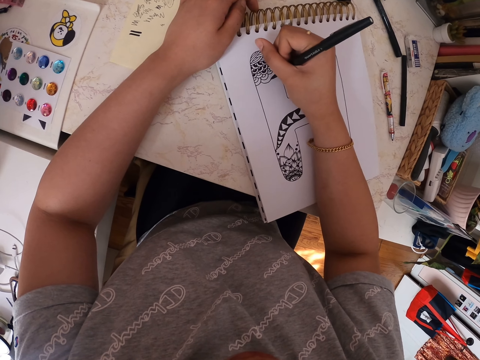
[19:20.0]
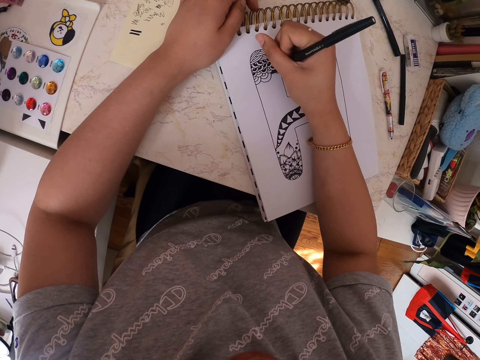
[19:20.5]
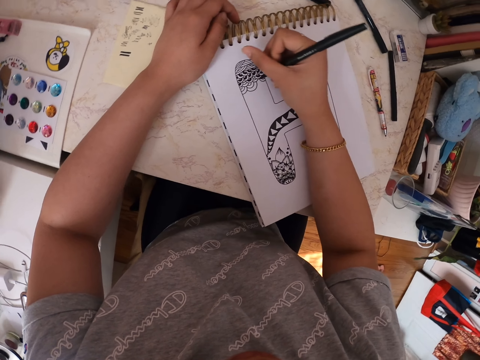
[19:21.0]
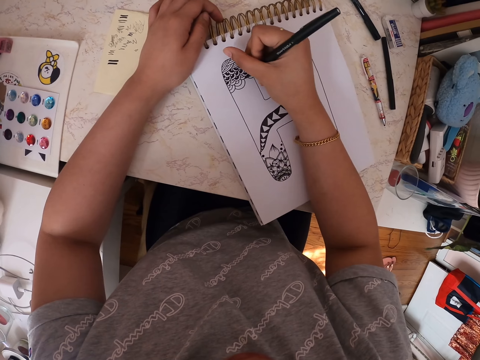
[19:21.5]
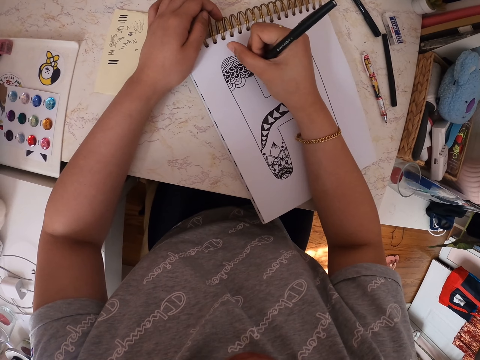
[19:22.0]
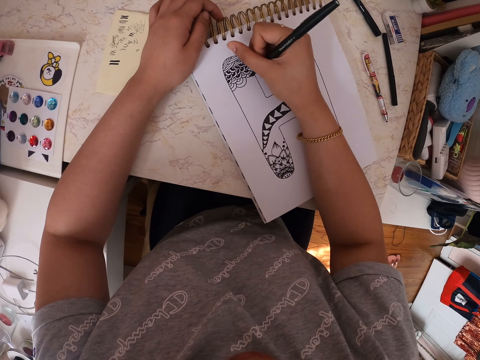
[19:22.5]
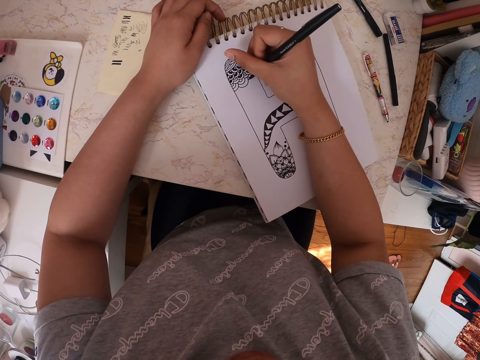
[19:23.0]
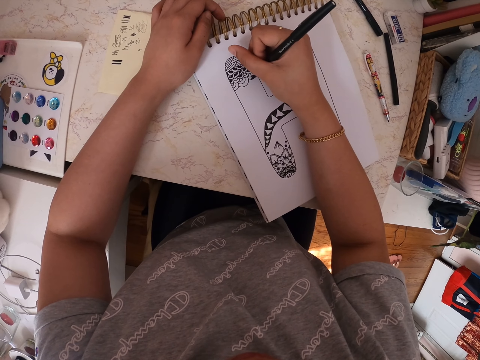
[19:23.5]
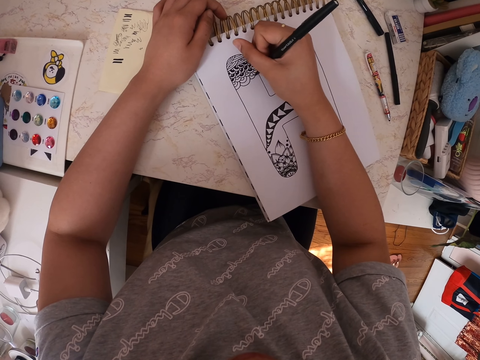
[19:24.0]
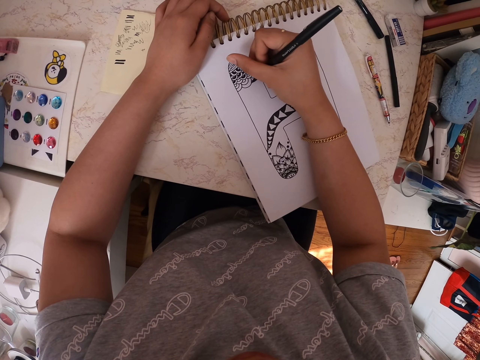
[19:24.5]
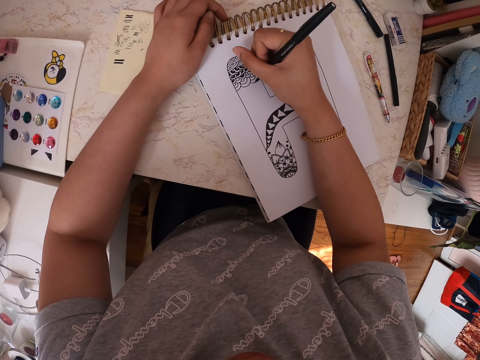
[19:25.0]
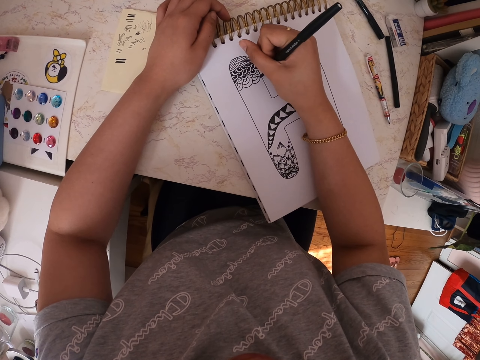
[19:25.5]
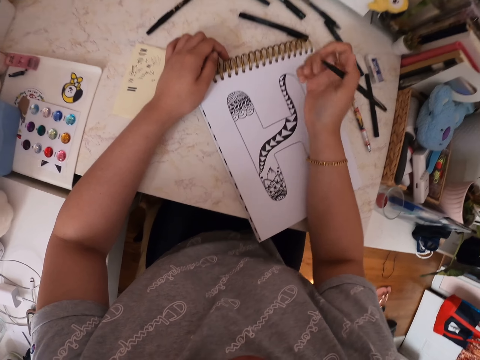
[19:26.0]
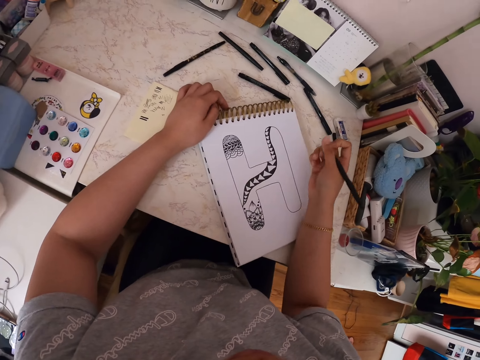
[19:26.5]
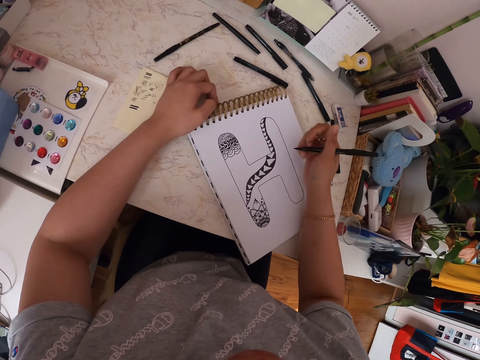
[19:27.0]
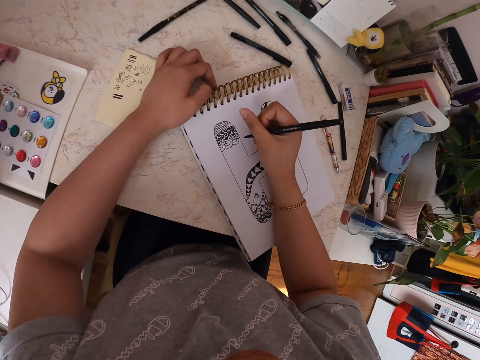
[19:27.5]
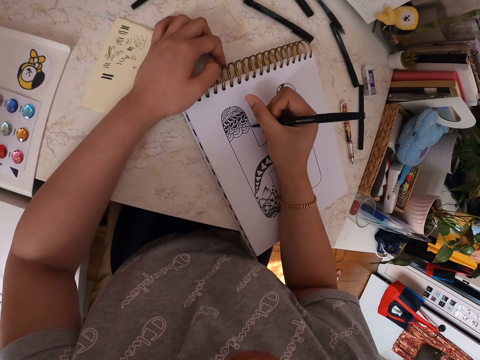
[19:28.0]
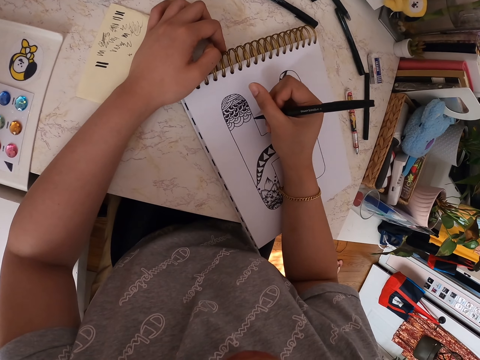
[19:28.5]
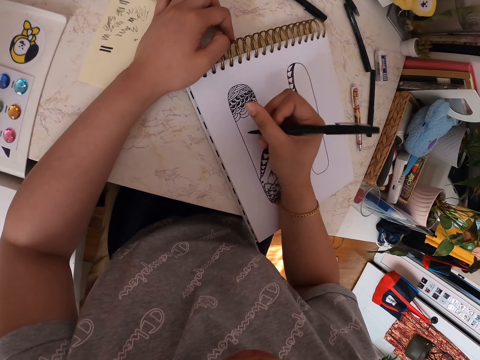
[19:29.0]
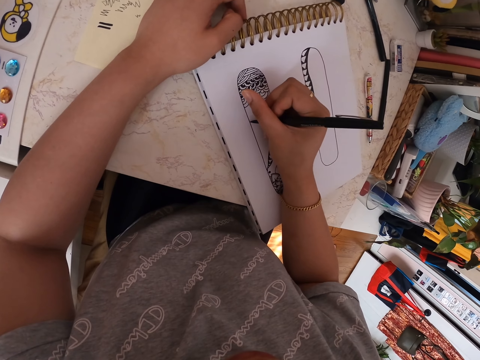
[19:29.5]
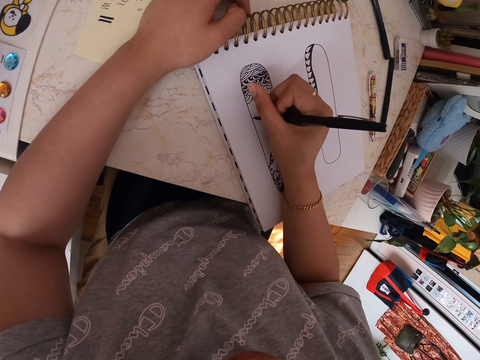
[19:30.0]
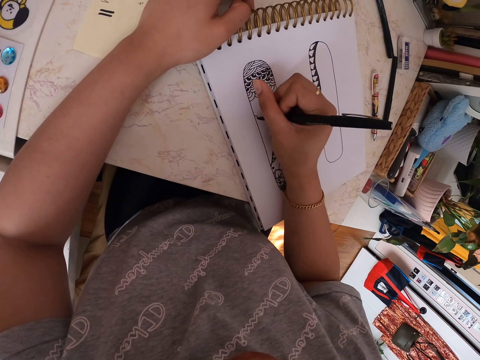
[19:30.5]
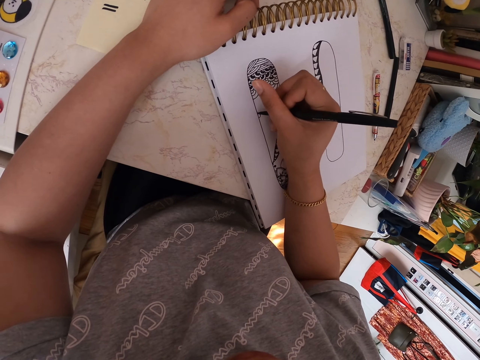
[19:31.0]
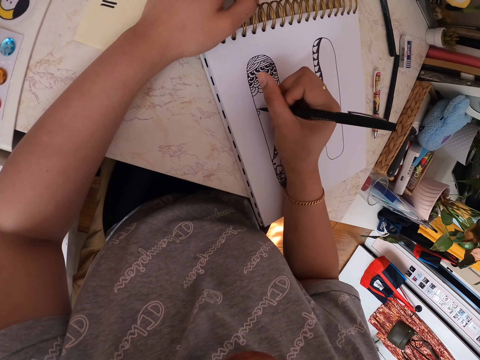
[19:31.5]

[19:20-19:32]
The camera wearer looks around. He makes a drawing on a paper with a pen. He moves his hand. He makes a drawing on the paper with the pen.

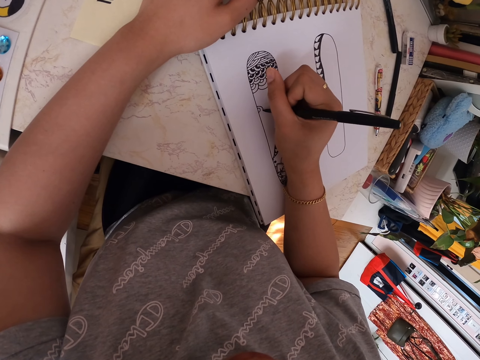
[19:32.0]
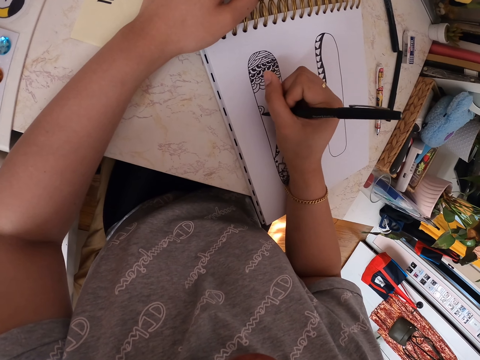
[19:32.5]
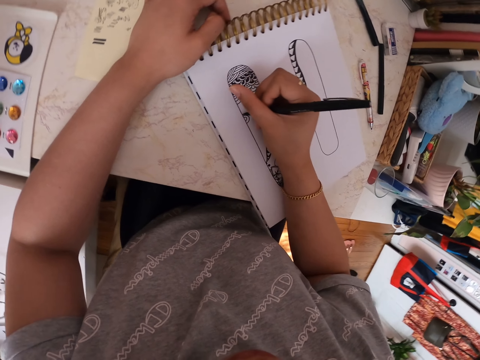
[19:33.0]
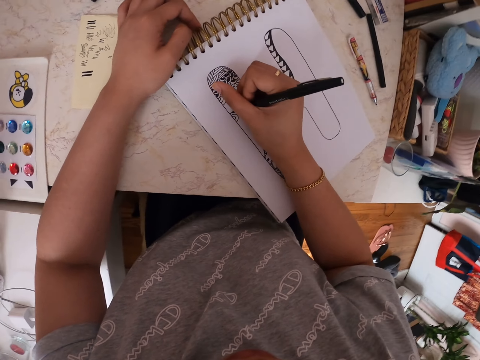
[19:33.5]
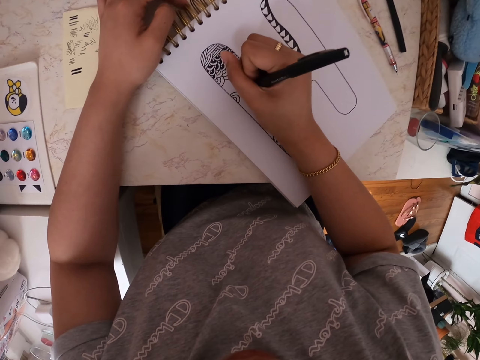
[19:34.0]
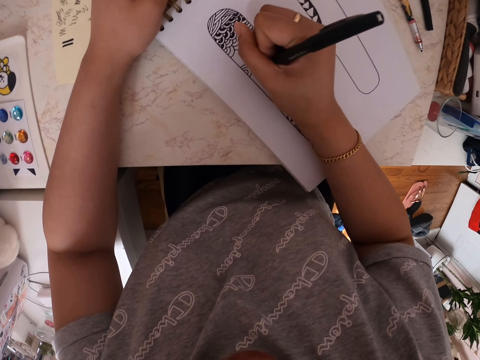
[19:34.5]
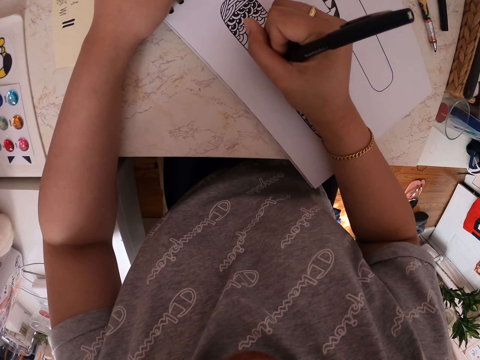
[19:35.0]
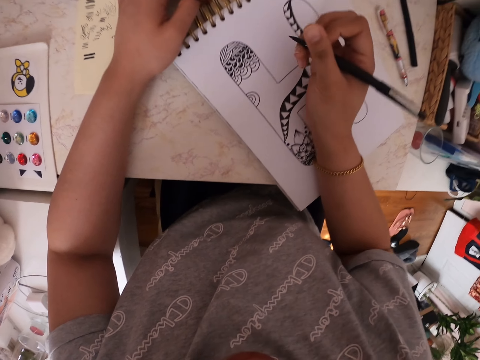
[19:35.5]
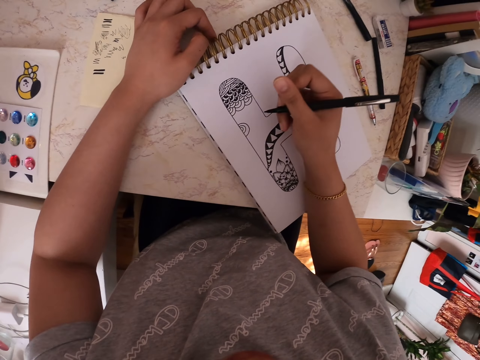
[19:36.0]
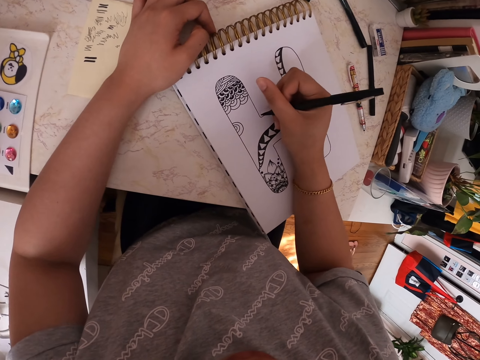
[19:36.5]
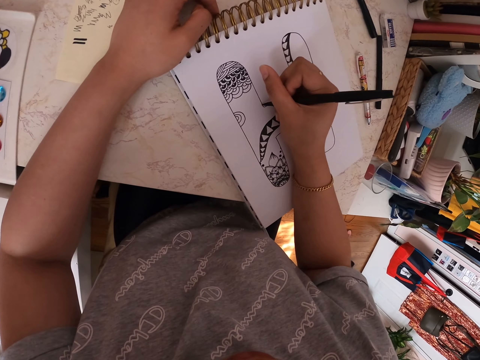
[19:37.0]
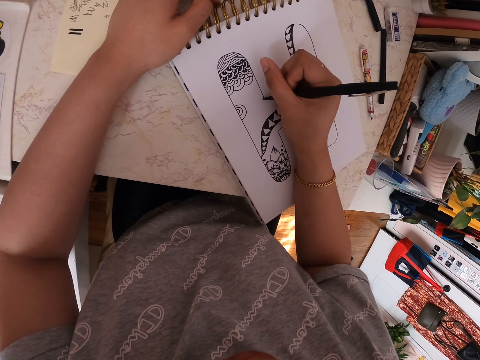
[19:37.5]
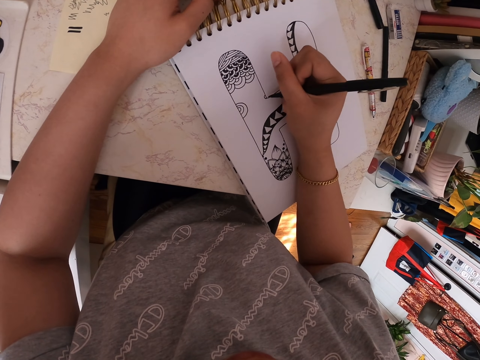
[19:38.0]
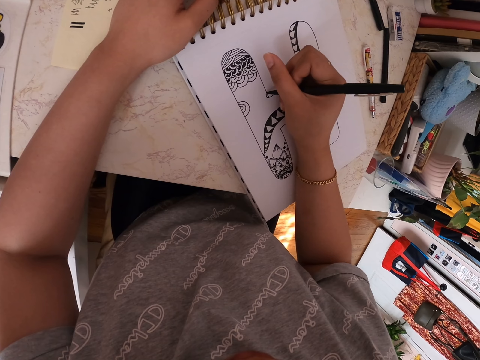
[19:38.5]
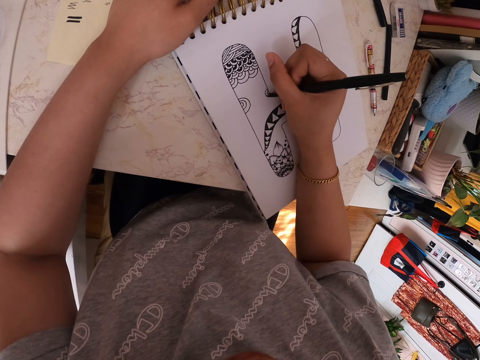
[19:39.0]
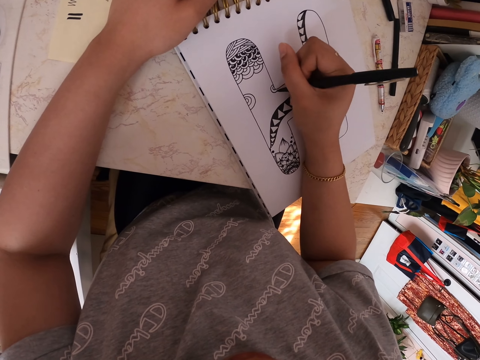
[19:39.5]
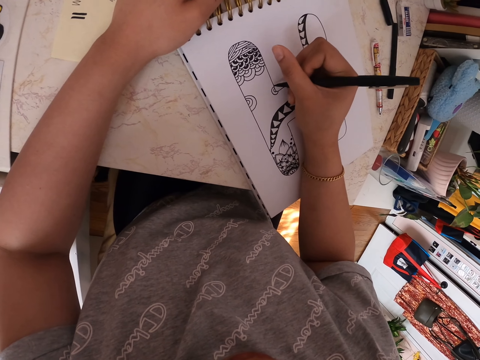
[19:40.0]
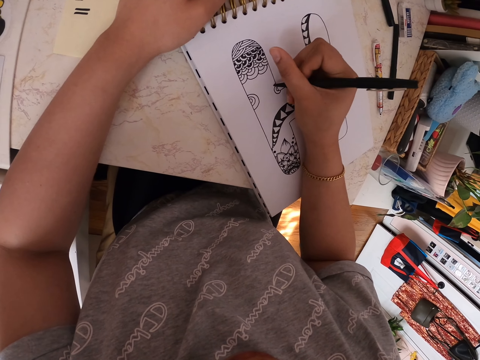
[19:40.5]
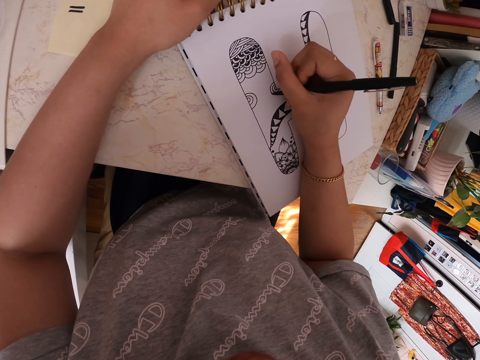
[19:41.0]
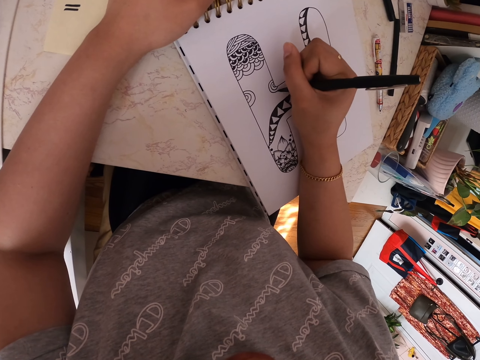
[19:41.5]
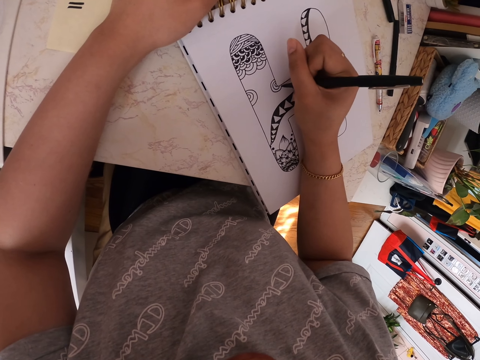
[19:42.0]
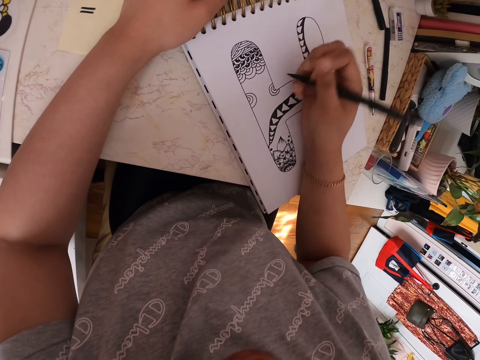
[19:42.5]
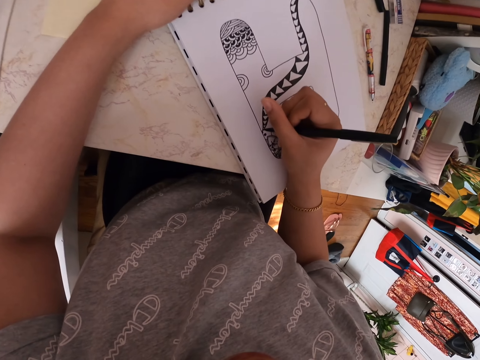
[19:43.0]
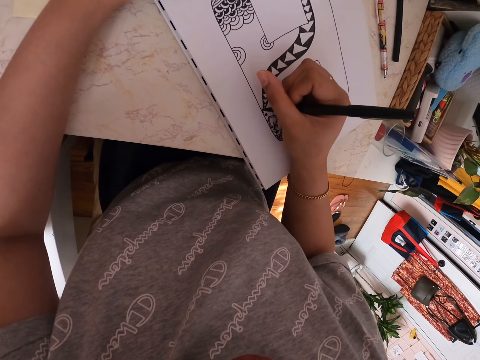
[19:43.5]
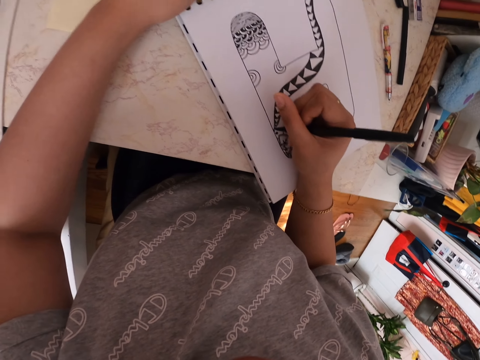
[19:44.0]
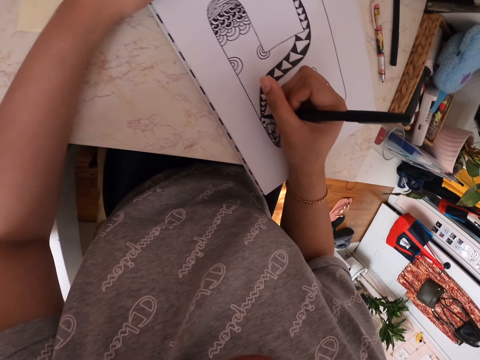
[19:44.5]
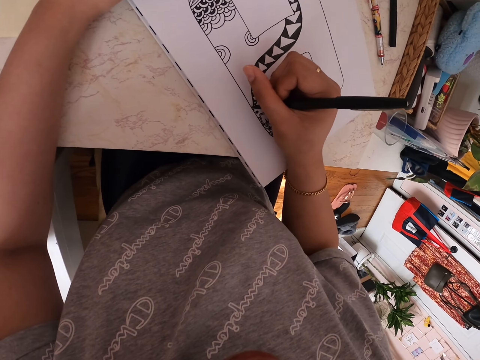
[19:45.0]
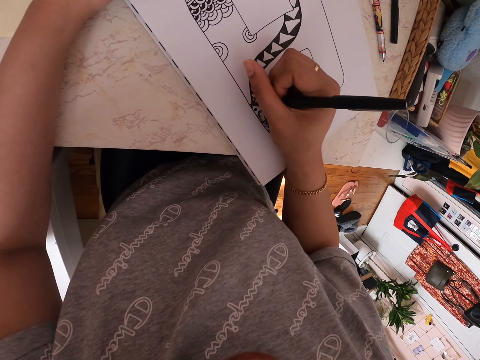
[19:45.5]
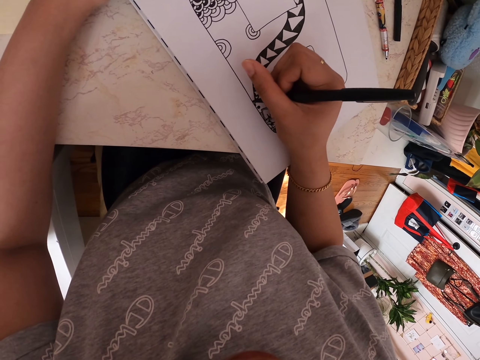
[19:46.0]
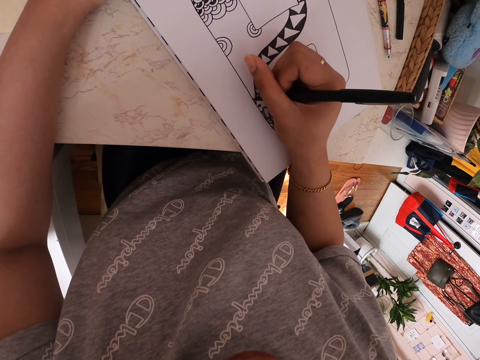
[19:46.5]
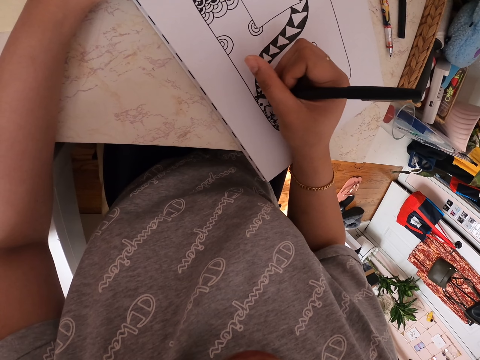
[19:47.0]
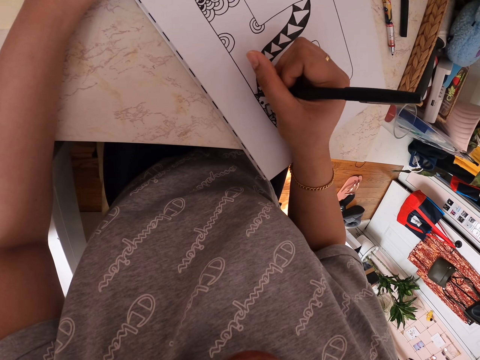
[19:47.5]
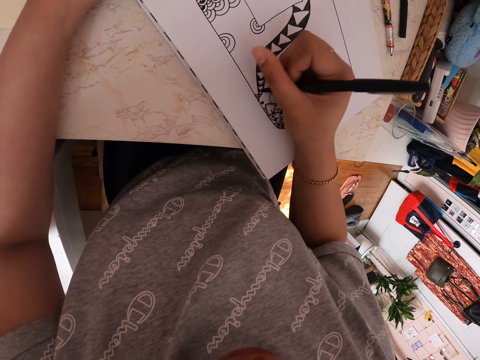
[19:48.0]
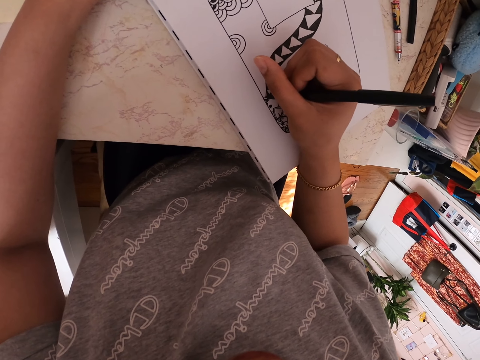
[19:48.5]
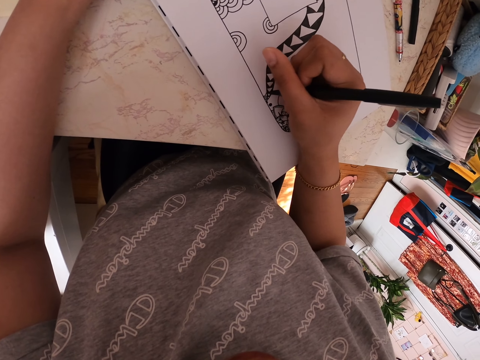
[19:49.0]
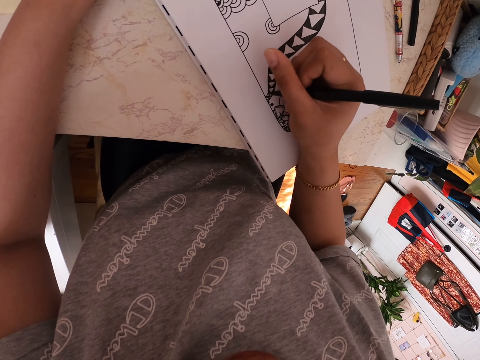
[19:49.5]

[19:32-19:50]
The camera wearer looks around. He makes a drawing on a paper with a pen. He moves his hand. He makes a drawing on the paper with the pen. He moves his hand.
